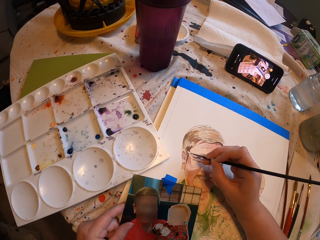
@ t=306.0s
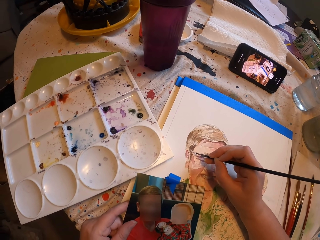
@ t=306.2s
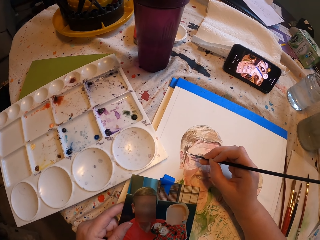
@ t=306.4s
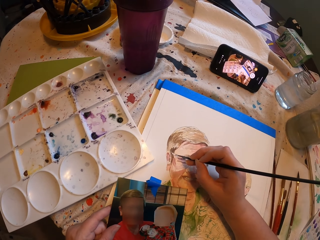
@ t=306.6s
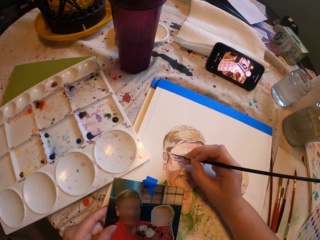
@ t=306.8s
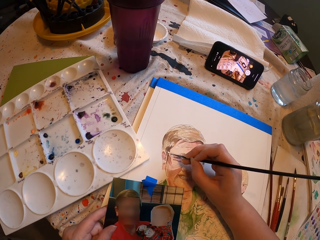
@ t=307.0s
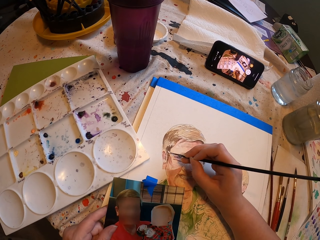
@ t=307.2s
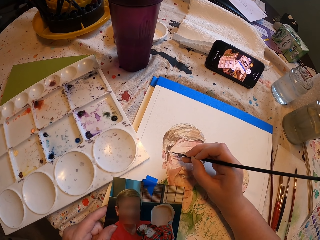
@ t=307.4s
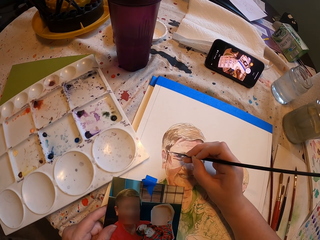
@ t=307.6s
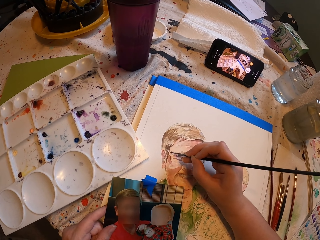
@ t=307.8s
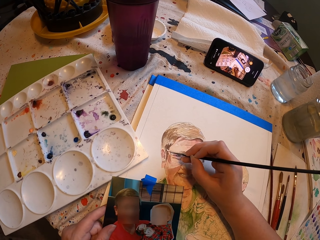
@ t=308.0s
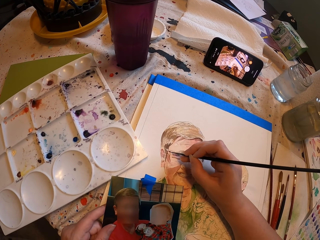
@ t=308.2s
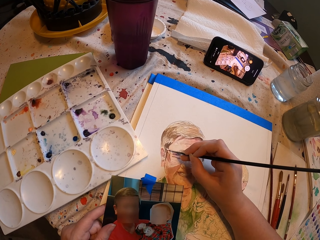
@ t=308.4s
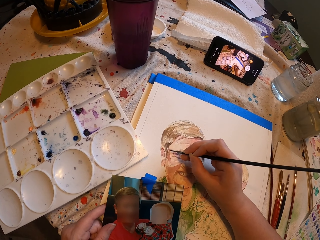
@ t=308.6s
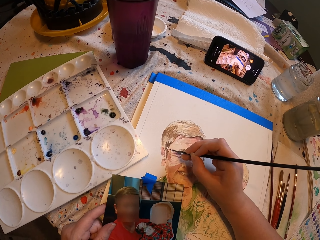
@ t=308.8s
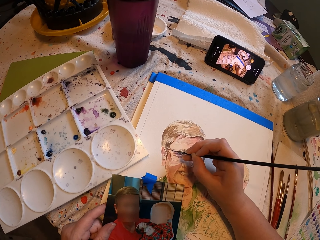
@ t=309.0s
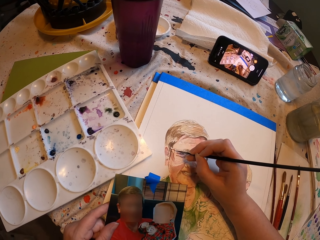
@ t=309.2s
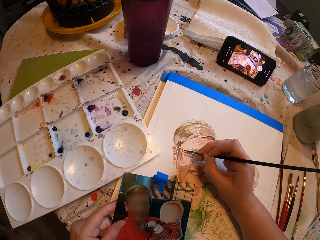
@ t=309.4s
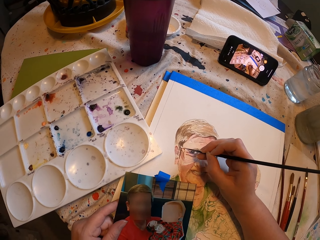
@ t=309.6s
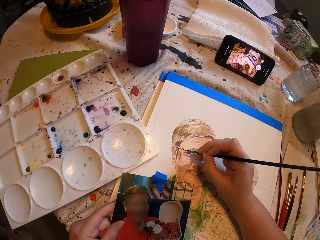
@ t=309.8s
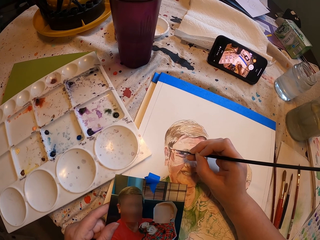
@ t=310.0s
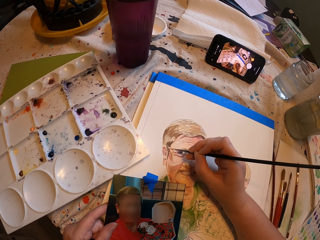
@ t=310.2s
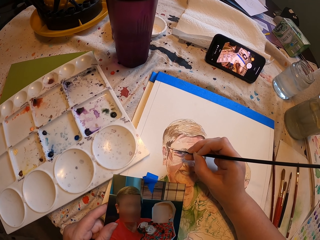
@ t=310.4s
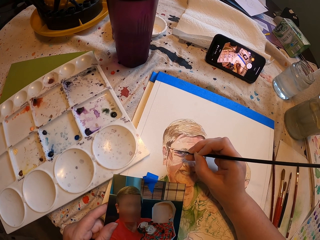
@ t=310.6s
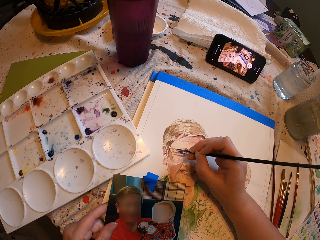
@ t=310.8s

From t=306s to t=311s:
The camera wearer draws on the white art paper with the drawing brush.

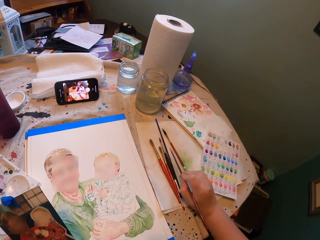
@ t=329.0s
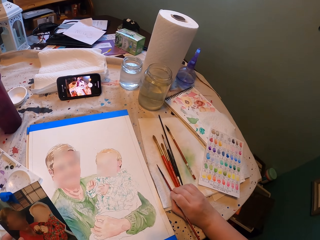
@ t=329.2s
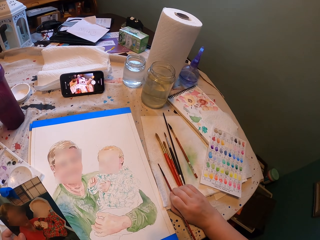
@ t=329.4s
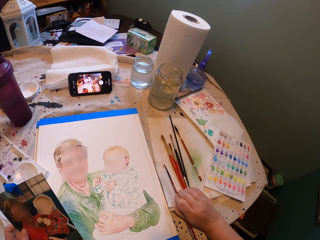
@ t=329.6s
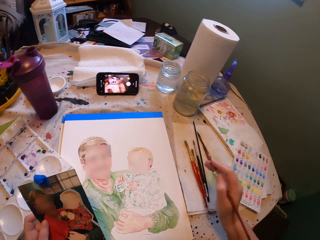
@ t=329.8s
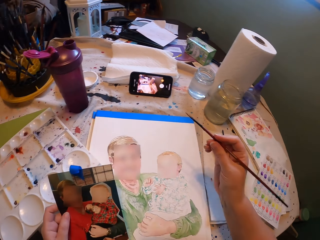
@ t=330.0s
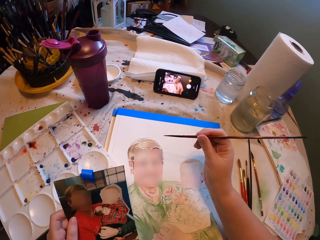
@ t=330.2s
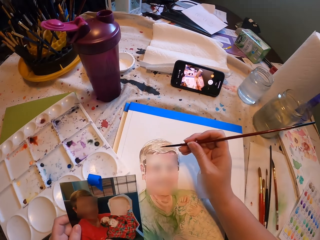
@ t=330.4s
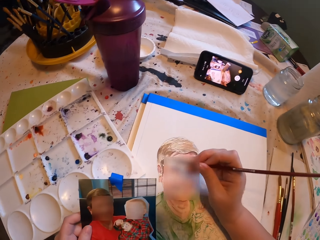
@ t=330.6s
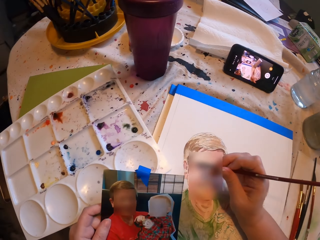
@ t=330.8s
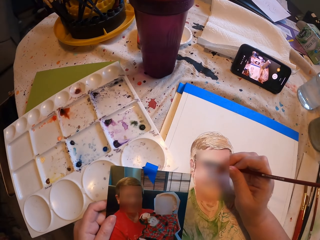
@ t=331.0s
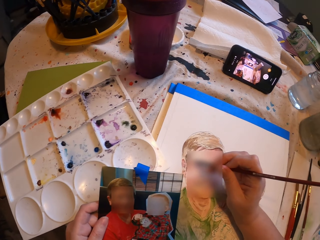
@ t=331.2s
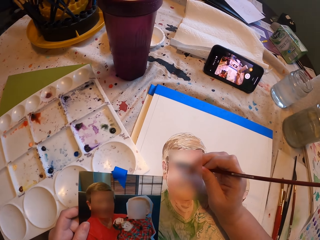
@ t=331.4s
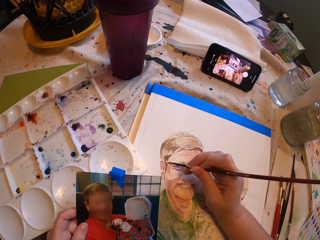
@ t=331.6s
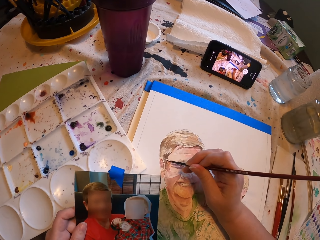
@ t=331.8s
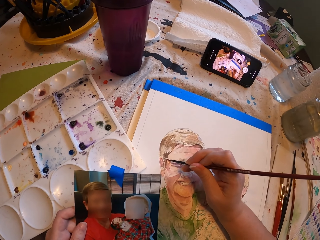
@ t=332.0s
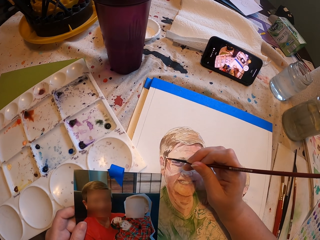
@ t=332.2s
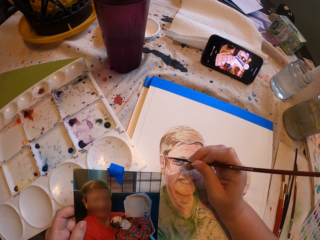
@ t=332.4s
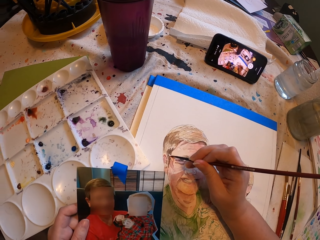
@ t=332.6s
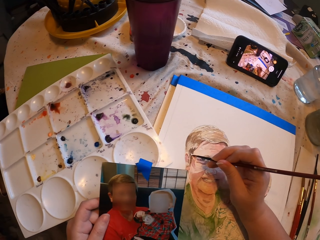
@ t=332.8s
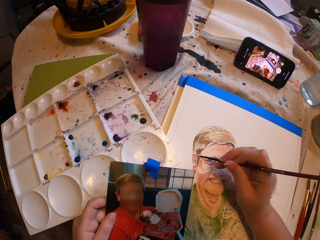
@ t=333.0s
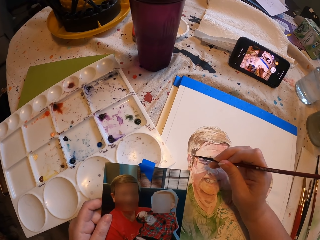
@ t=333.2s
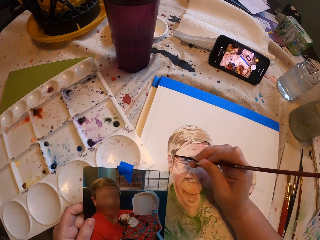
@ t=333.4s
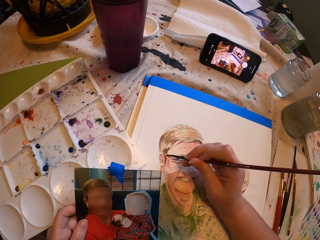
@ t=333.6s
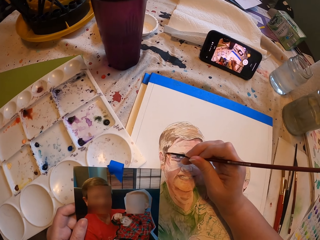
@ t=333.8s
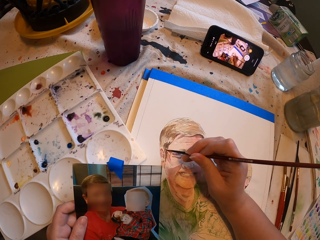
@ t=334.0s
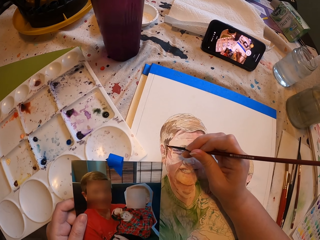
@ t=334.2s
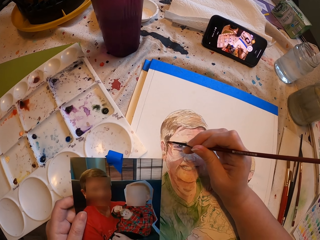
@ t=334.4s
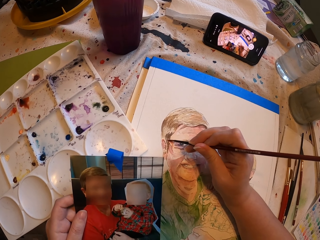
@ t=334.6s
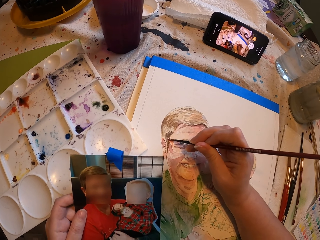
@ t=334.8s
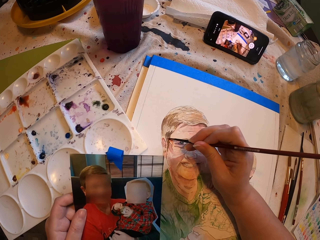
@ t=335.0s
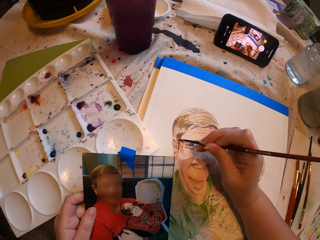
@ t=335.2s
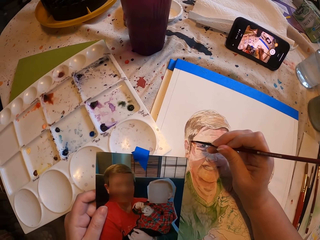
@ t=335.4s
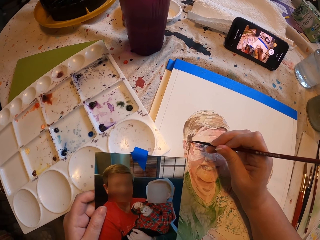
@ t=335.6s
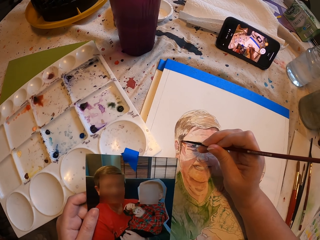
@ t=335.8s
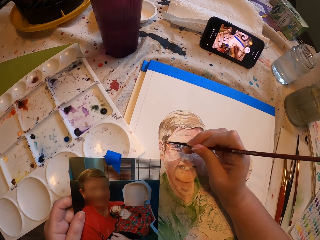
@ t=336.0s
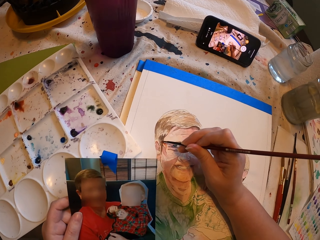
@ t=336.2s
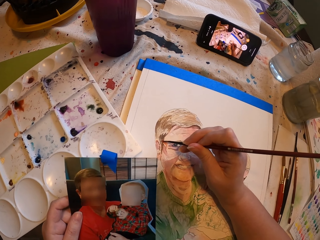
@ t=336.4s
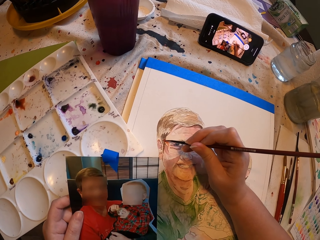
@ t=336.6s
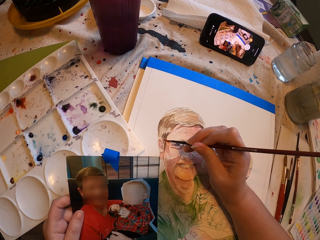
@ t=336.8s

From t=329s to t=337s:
The camera wearer slightly wipes the brush on a paper. They draw on the white art paper with the drawing brush.

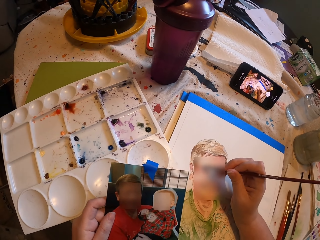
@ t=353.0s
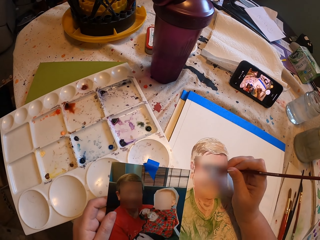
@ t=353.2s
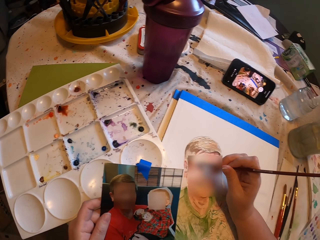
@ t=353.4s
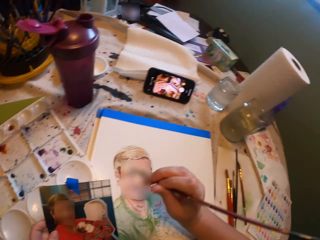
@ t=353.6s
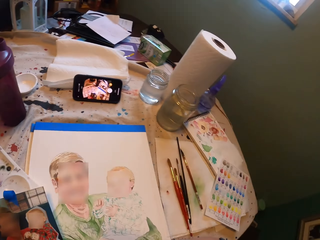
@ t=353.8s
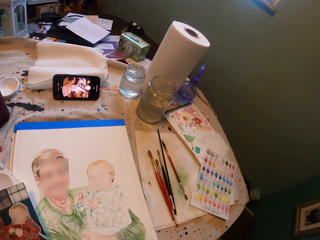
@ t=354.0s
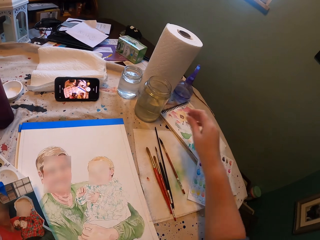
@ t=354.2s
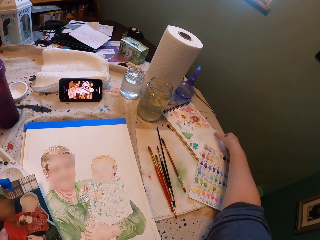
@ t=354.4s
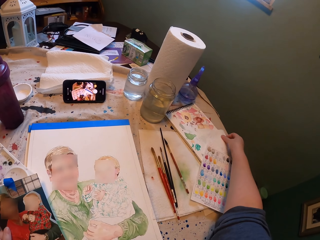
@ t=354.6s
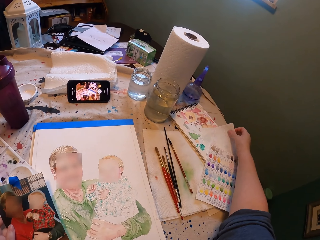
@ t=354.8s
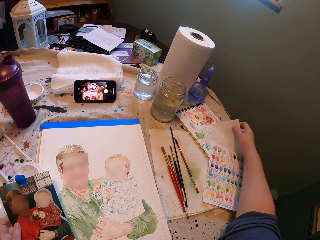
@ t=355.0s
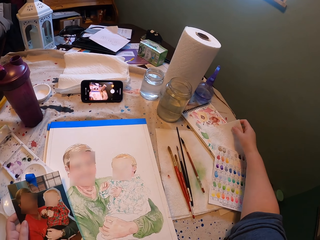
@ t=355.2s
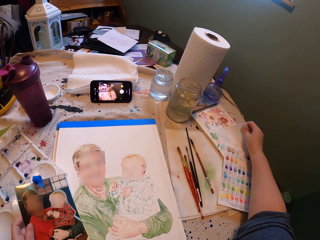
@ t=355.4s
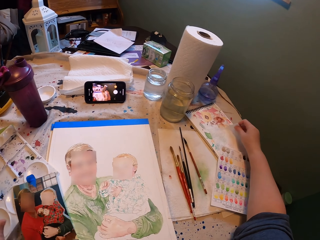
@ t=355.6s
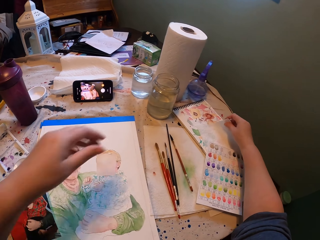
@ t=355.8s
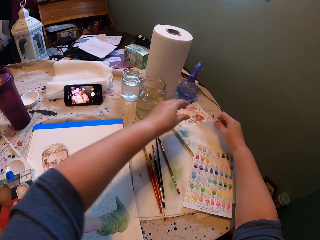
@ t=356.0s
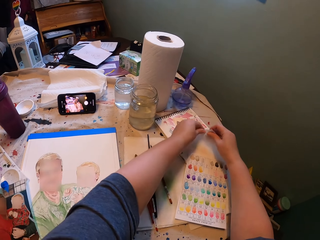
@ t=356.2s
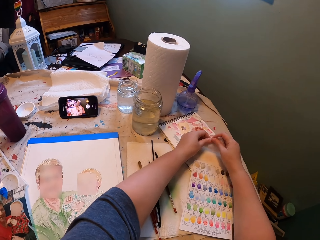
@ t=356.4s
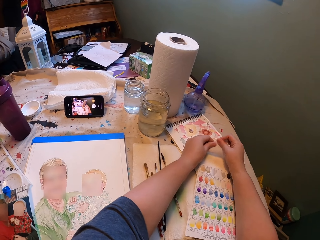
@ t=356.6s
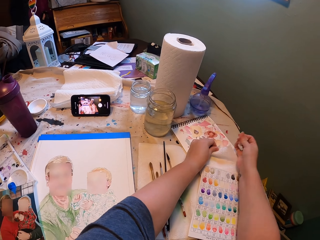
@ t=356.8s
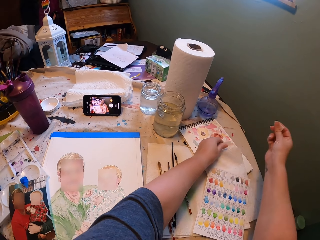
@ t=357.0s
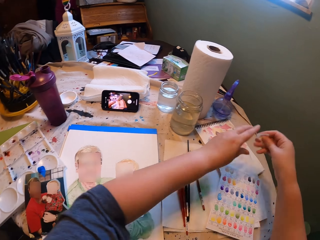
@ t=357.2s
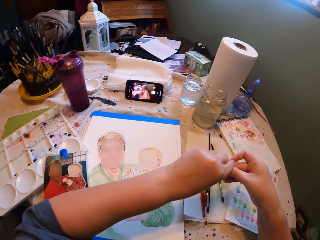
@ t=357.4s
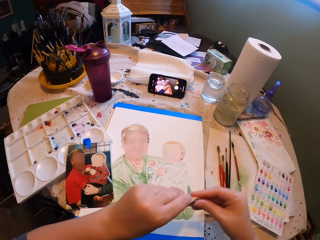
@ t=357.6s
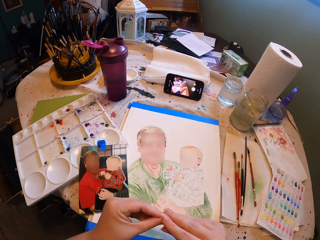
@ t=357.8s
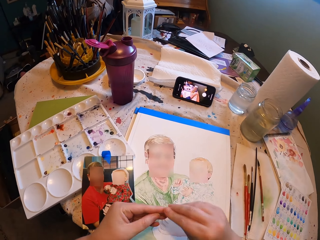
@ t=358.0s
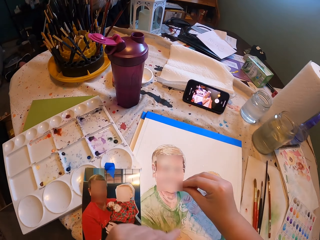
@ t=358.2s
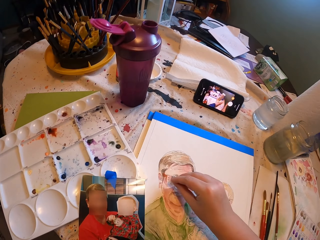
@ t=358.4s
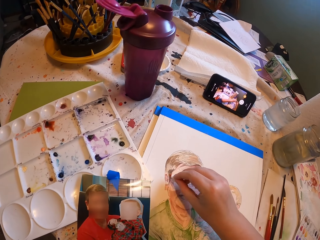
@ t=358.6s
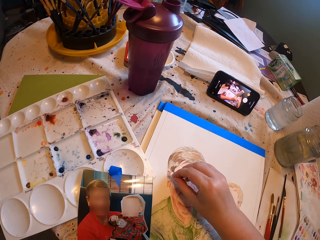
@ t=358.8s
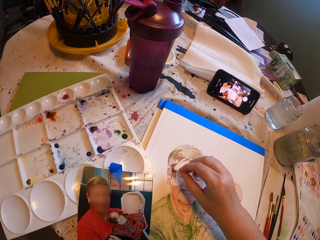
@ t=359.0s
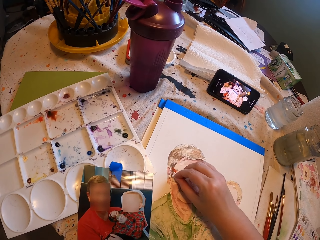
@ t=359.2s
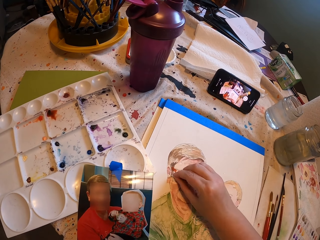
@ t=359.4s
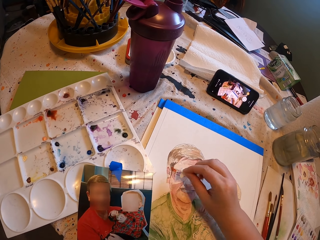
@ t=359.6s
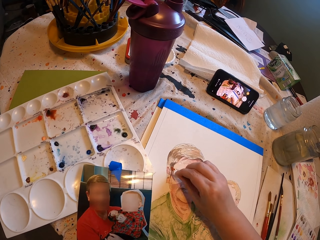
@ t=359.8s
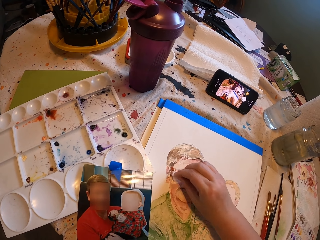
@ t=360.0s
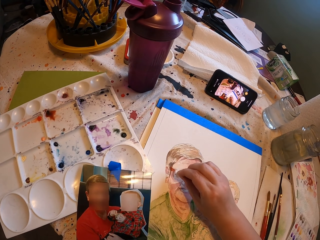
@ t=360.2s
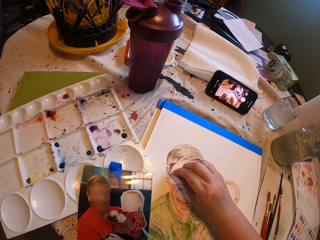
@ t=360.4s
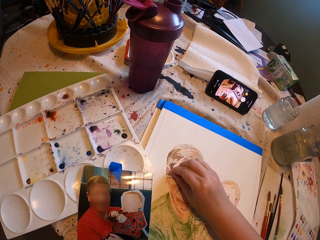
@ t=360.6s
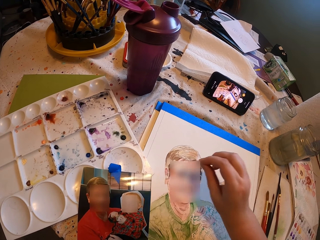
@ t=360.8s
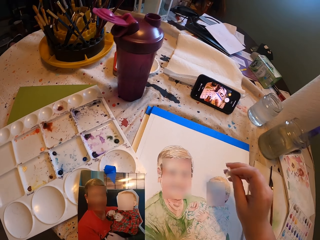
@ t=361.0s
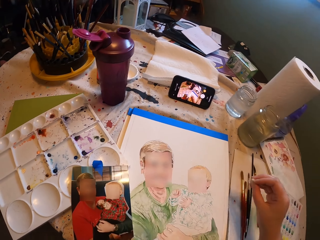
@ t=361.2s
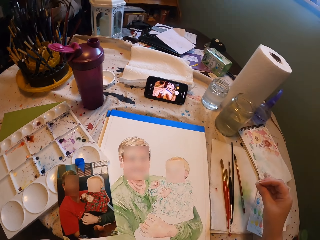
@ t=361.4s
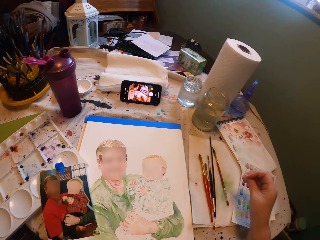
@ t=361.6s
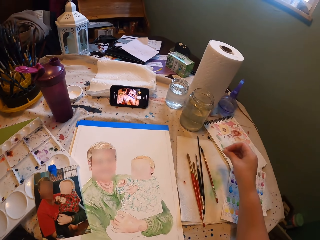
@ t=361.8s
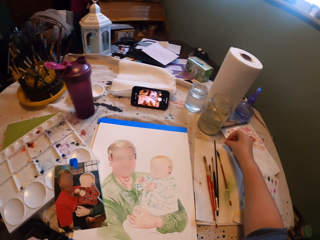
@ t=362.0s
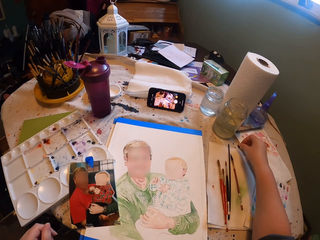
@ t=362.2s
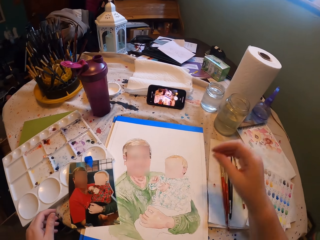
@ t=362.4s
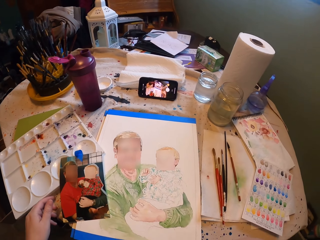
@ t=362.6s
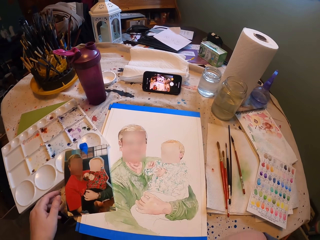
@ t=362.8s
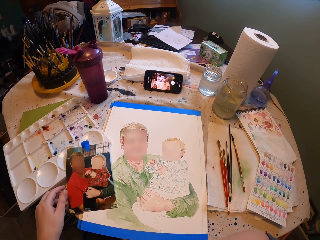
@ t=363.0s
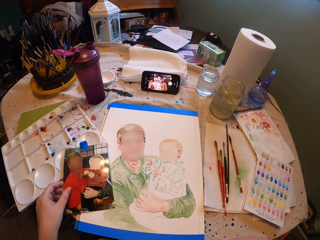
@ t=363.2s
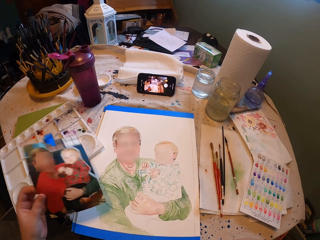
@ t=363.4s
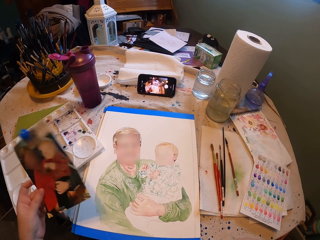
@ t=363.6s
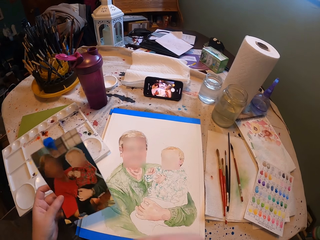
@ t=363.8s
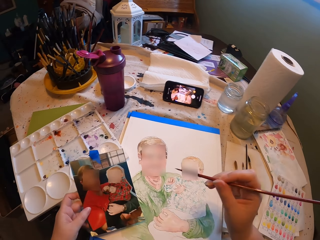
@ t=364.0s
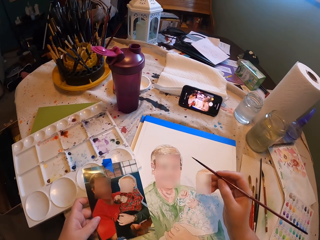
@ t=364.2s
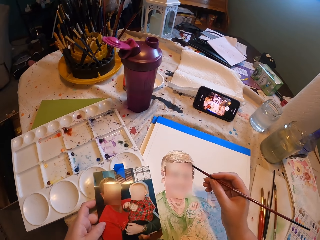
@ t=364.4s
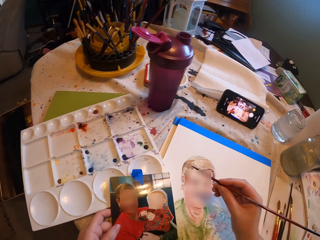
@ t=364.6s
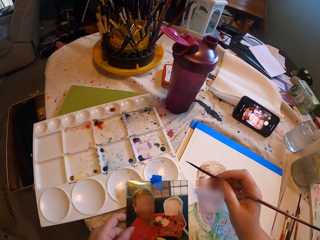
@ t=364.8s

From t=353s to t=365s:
The camera wearer picks up a tissue from the table. They cut a piece of the tissue. They wipe paint from the white art paper. They put the tissue on the table. They pick up the picture.
